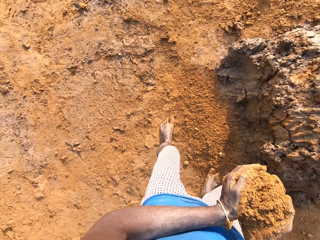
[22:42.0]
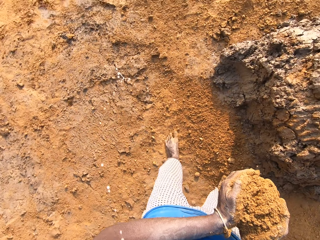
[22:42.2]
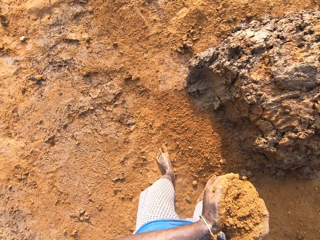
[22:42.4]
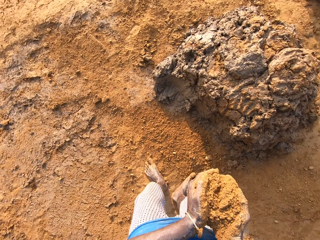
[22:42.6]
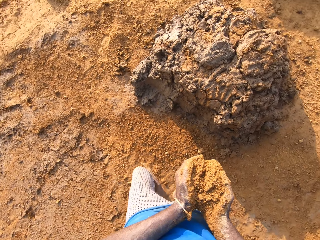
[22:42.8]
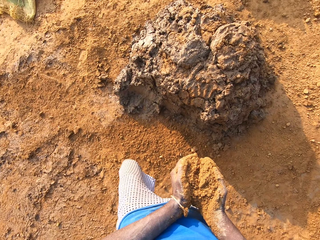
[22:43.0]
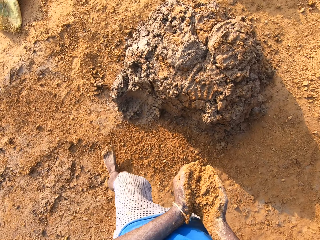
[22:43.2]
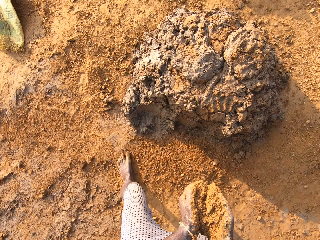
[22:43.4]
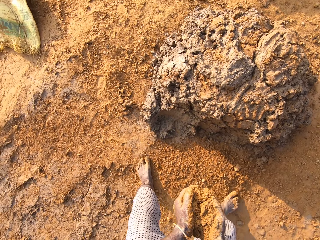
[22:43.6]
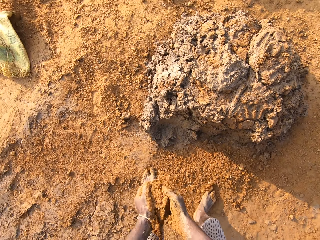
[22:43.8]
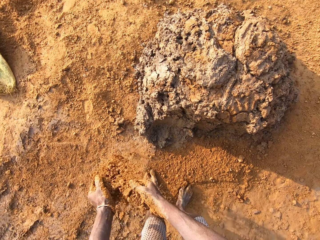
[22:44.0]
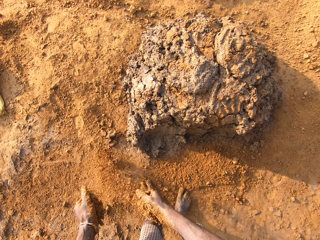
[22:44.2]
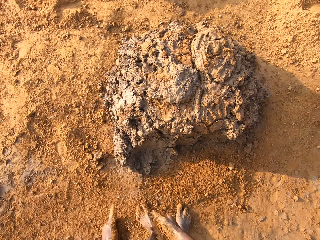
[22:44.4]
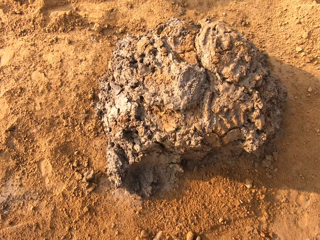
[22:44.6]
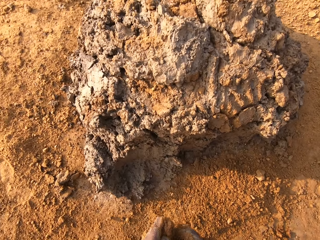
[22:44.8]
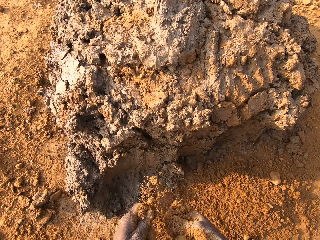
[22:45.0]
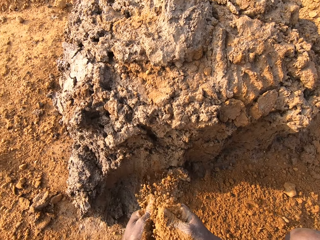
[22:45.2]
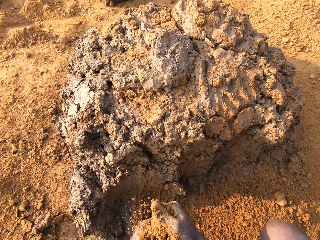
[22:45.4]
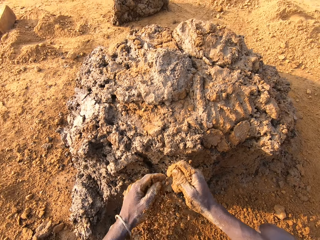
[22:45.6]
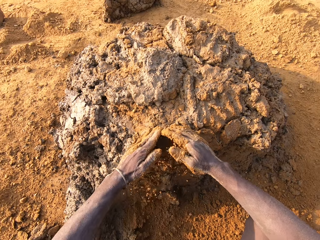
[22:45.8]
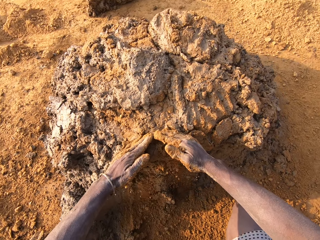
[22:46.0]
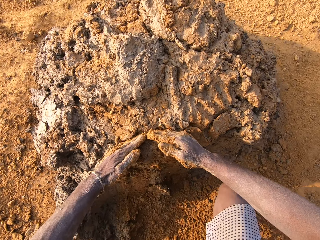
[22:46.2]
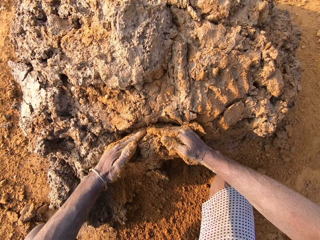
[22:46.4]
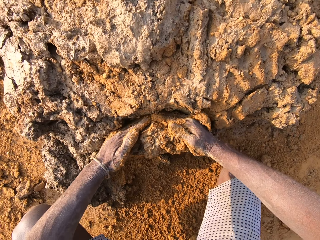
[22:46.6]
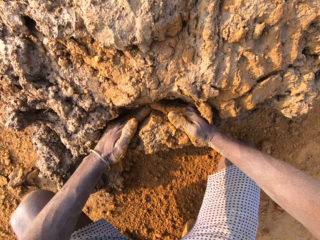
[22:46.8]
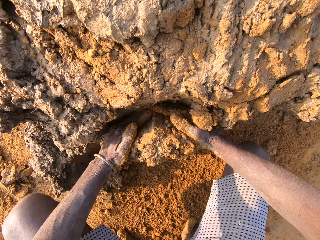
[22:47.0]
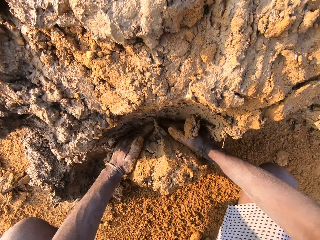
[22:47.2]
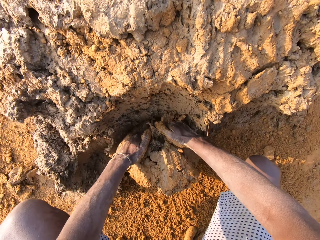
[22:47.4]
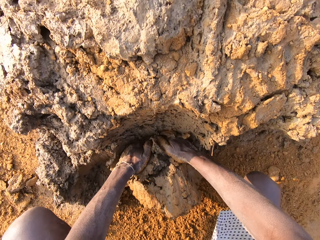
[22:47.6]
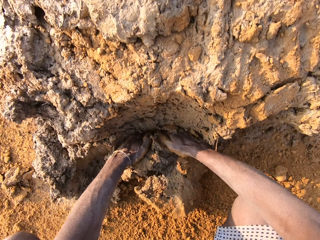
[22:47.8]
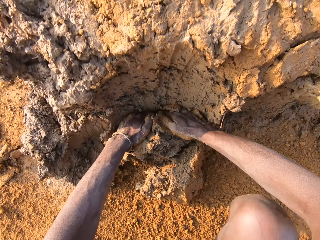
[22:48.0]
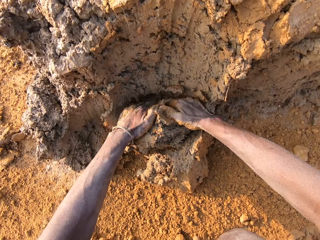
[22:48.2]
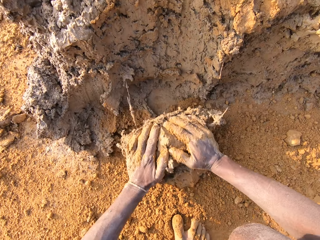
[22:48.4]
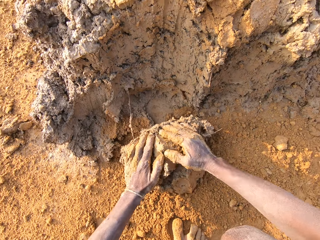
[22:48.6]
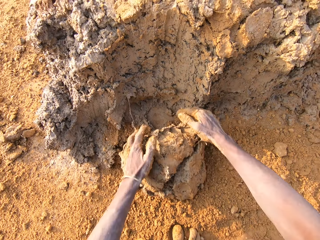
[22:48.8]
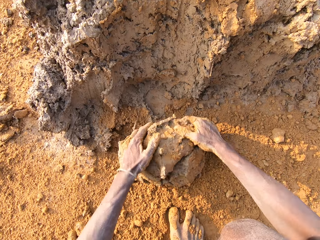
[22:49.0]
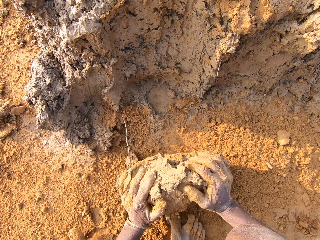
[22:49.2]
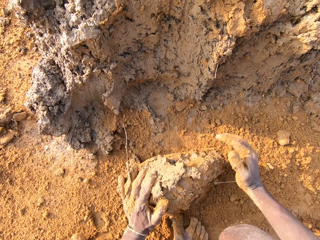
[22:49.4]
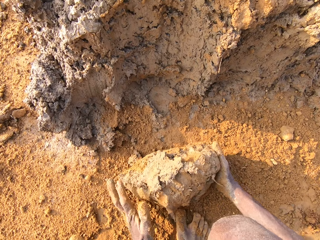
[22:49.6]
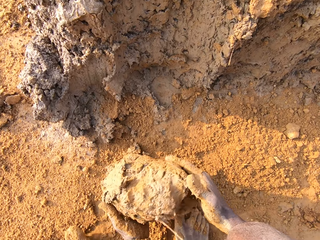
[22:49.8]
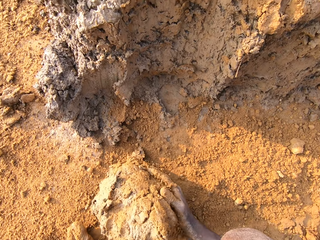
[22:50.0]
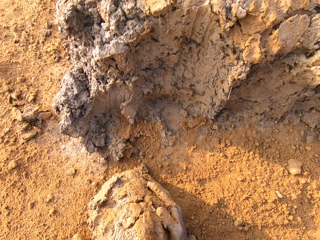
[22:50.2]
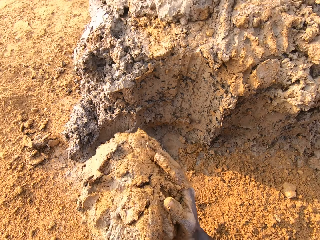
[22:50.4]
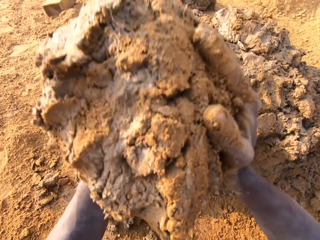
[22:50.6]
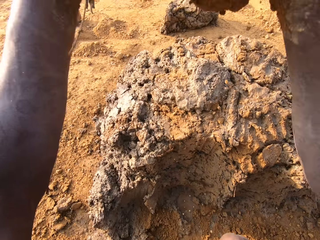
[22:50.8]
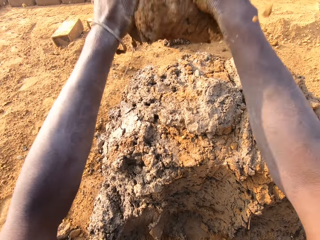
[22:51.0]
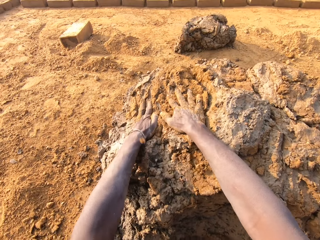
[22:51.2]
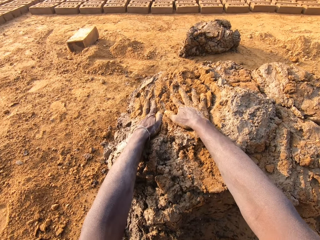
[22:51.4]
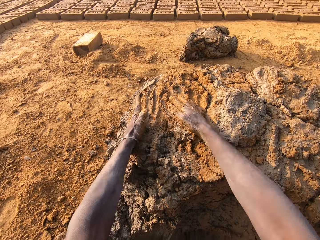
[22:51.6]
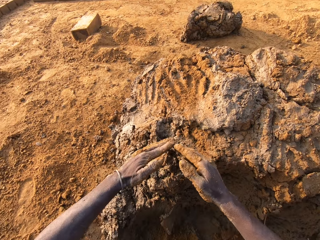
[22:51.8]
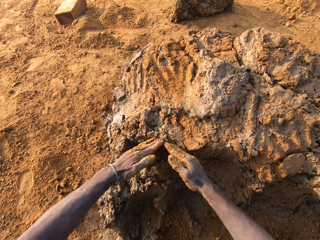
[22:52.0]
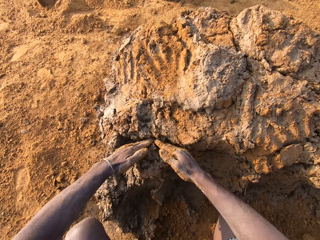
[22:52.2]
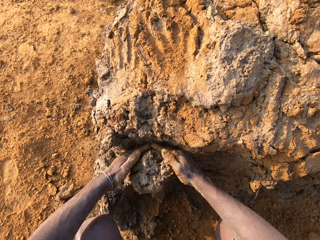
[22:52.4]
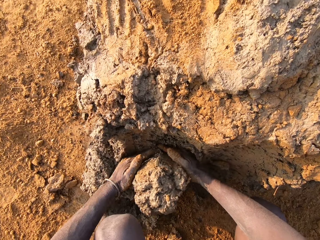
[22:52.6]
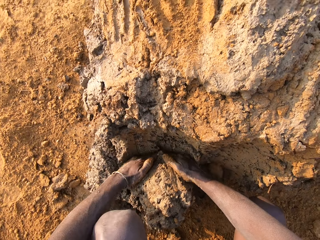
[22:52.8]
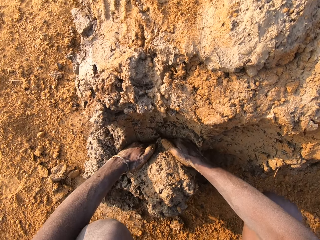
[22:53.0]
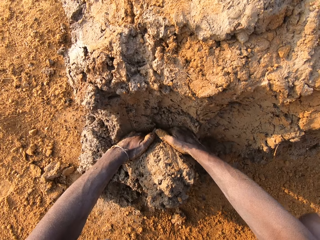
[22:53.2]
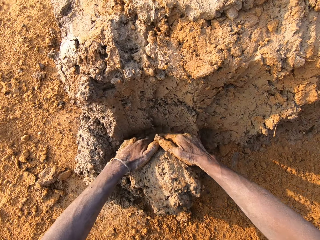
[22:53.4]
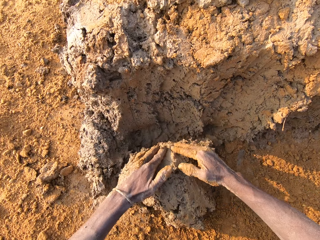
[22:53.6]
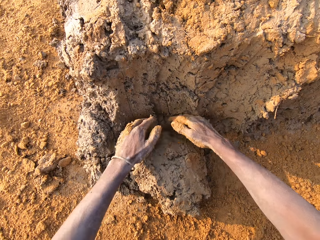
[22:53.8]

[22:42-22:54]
The camera wearer spits on the ground. He pours the sand close to the heap of concrete on the ground. He squats to the ground. He pours dirt on mud. He cuts a portion of the concrete from the heap of concrete on the ground with his two hands. He collects the mud. He drops the concrete in his hands on the heaps of concrete on the ground. He cuts a portion of the concrete from the heap of concrete on the ground with his two hands.

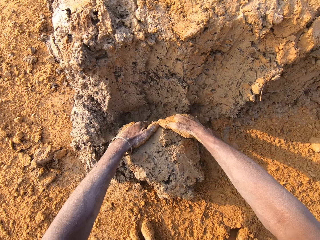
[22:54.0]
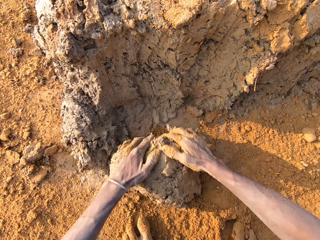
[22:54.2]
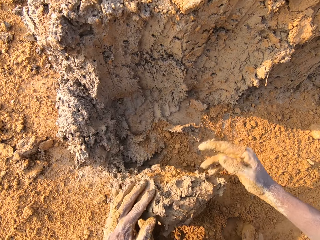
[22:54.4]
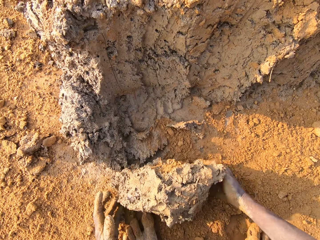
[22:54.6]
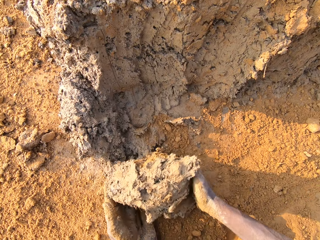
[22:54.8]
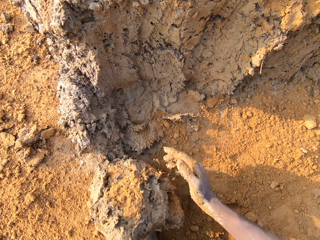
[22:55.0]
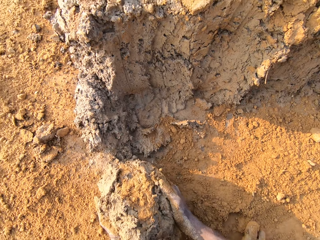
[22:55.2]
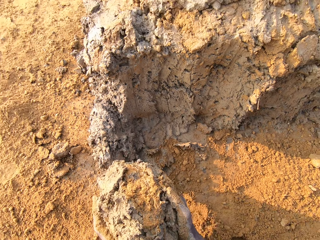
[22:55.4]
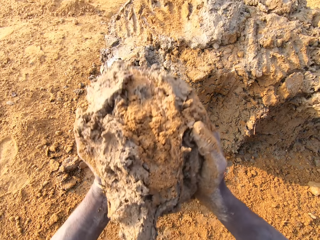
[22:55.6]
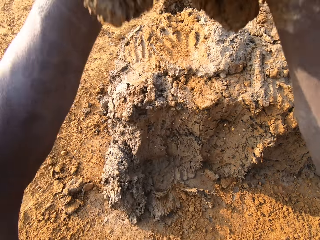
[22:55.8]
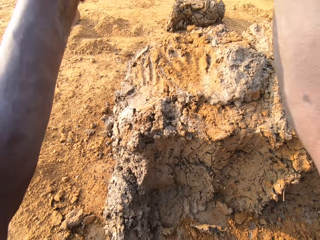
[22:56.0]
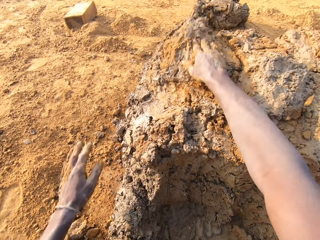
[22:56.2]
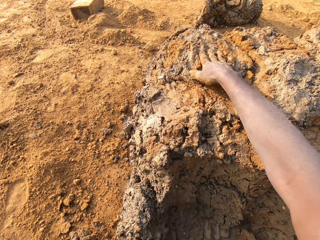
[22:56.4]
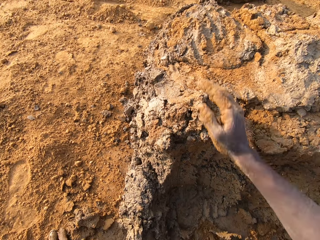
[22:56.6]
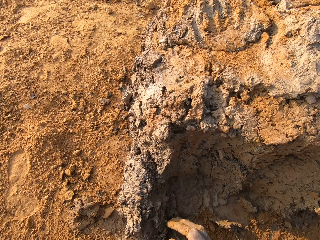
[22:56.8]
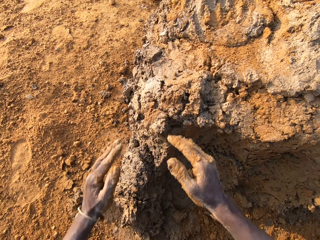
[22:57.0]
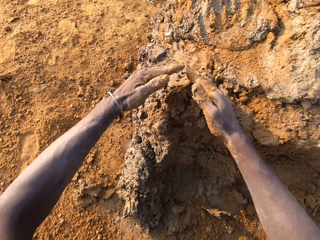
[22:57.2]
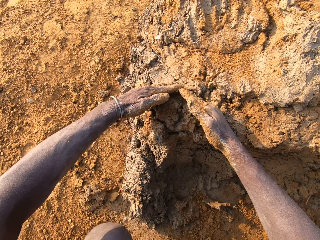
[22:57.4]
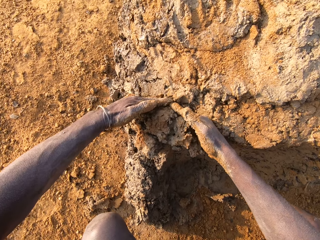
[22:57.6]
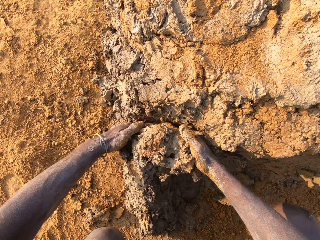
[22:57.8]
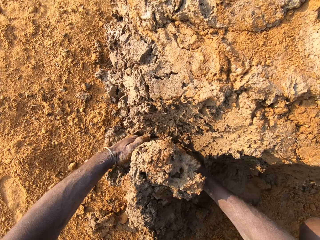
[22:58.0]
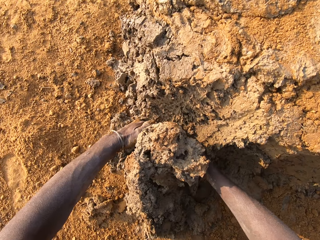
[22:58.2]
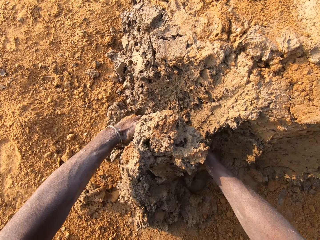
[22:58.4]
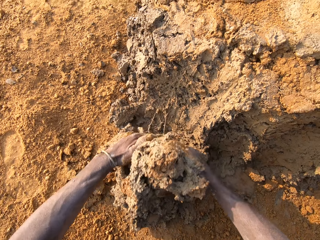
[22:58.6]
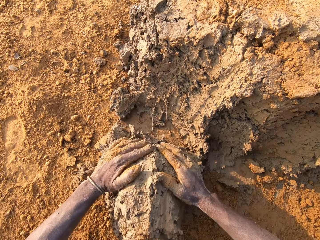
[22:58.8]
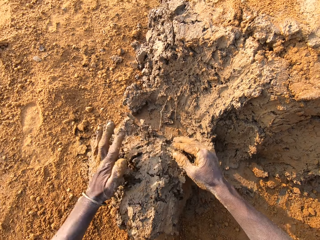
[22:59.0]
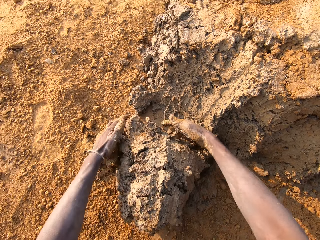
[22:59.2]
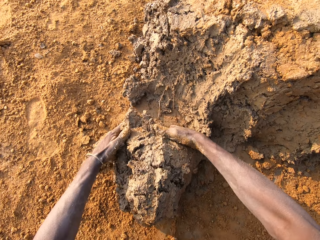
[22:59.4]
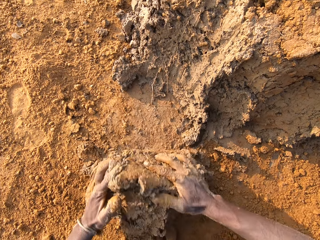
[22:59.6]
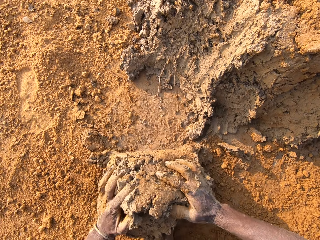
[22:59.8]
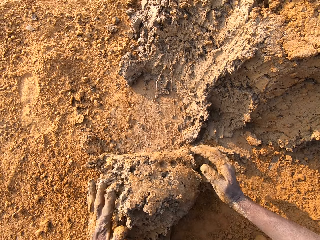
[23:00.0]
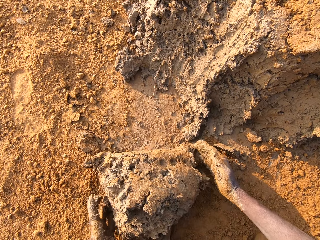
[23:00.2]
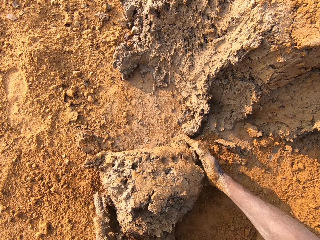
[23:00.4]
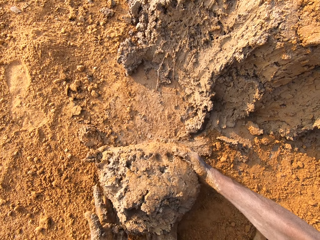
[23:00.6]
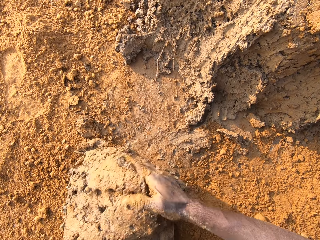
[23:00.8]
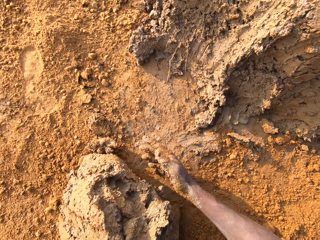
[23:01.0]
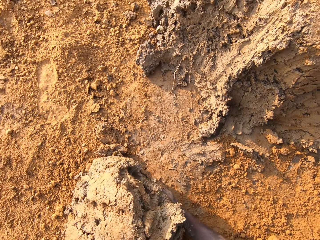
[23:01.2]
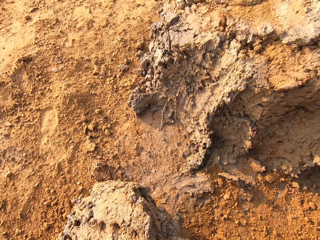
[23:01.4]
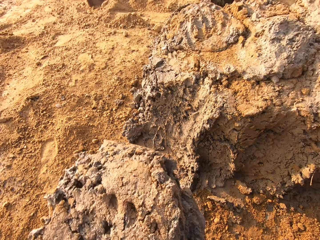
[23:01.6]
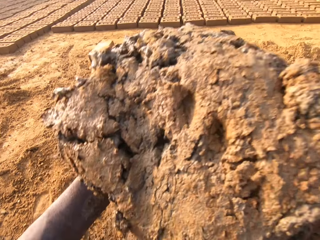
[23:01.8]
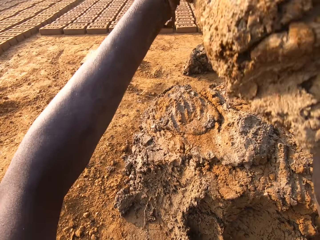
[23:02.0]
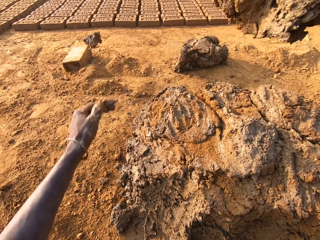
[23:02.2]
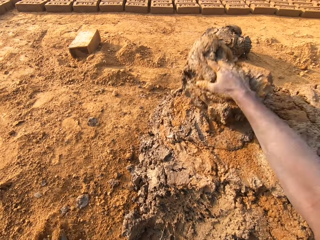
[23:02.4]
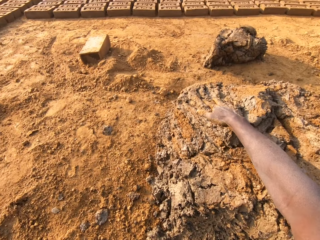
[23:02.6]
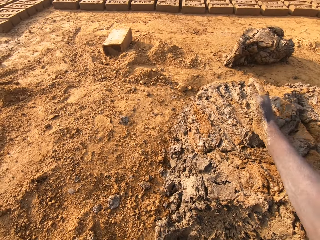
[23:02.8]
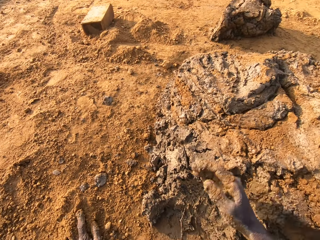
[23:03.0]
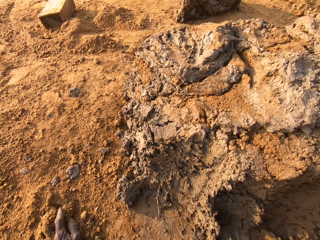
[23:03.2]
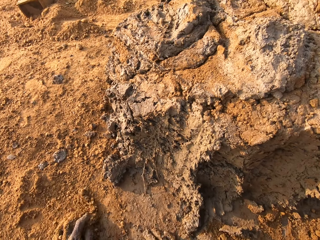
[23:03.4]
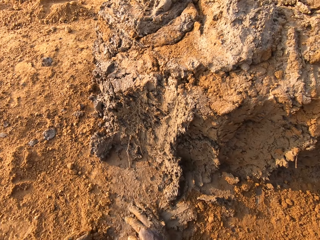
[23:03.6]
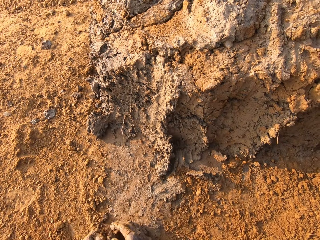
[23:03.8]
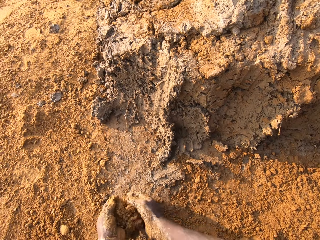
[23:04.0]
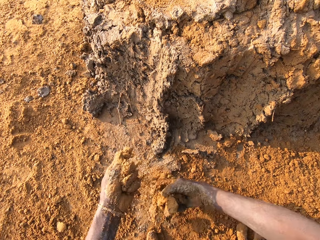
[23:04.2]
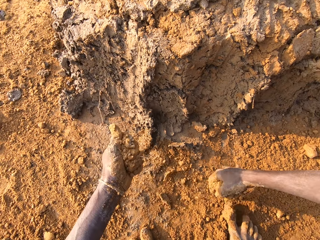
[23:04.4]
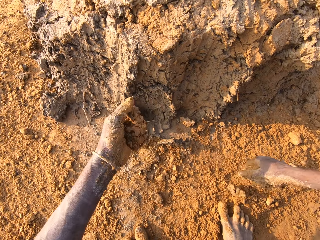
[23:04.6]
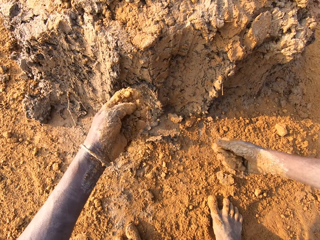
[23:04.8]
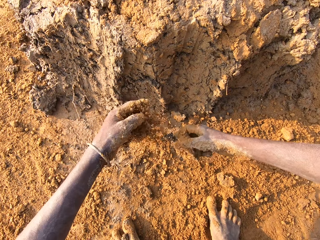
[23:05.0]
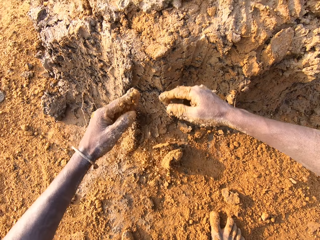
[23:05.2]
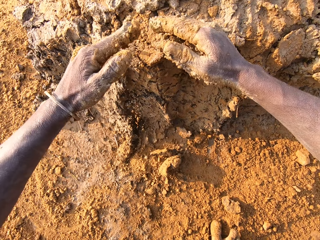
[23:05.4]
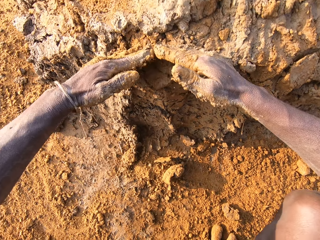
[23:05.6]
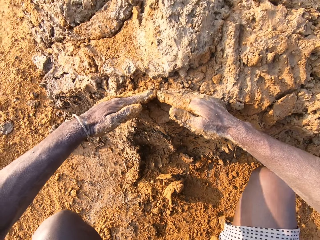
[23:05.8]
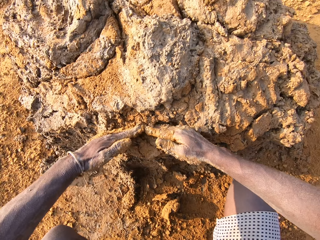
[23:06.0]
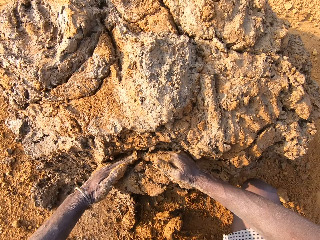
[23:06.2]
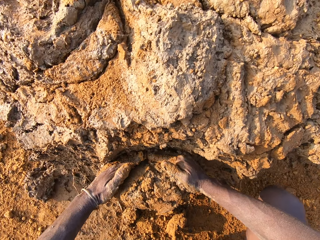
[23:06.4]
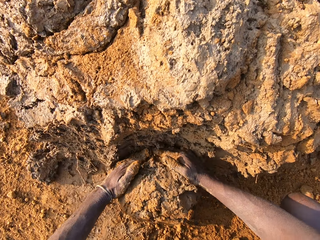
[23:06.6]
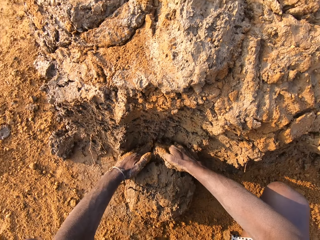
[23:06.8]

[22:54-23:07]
The camera wearer collects mud. He drops the concrete in his hands on the heaps of concrete on the ground. He cuts a portion of the concrete from a heap of concrete on the ground with his two hands. He collects the mud. He drops the concrete in his hands on the heaps of concrete on the ground. He picks up dirt. He rubs his hands with sand. He drops the dirt. He scoops the mud with both hands.
